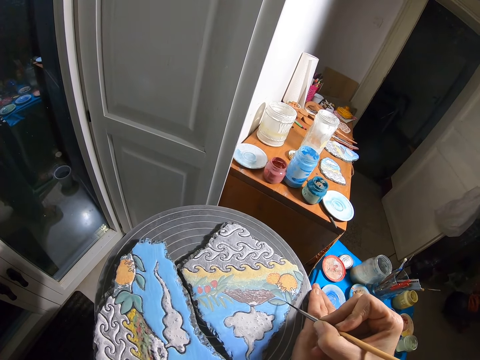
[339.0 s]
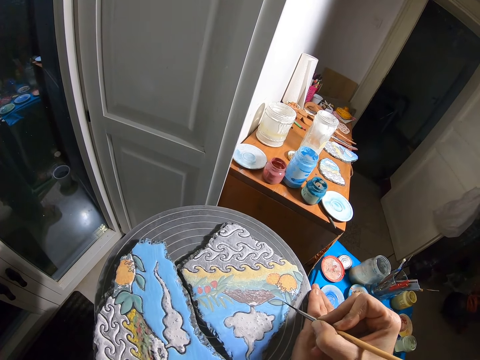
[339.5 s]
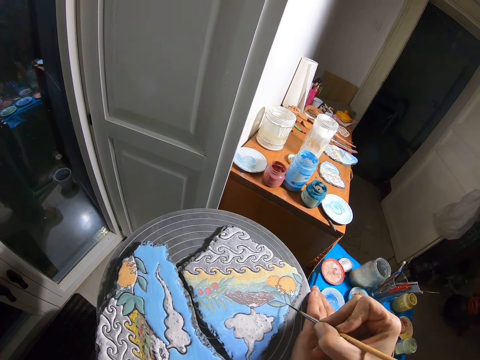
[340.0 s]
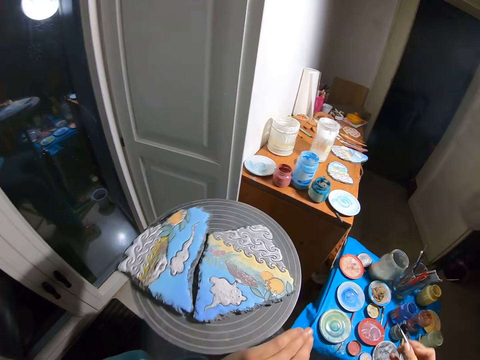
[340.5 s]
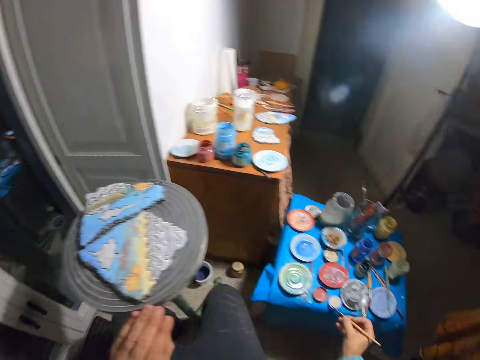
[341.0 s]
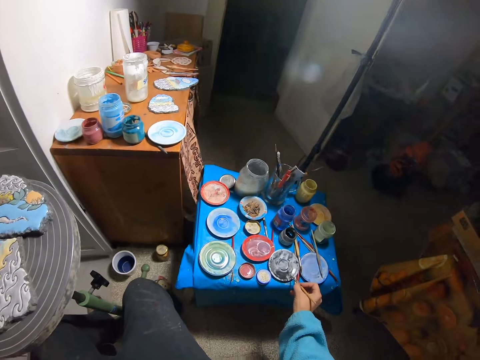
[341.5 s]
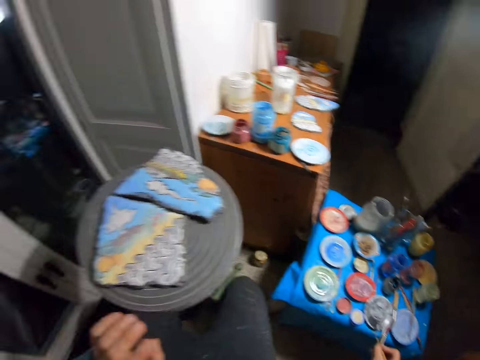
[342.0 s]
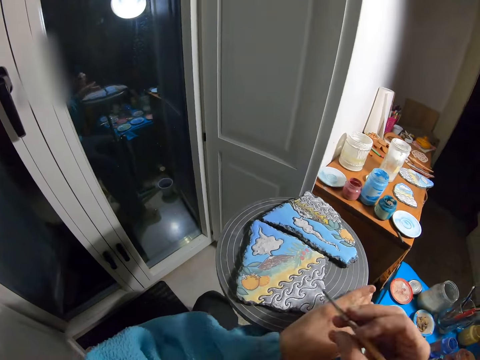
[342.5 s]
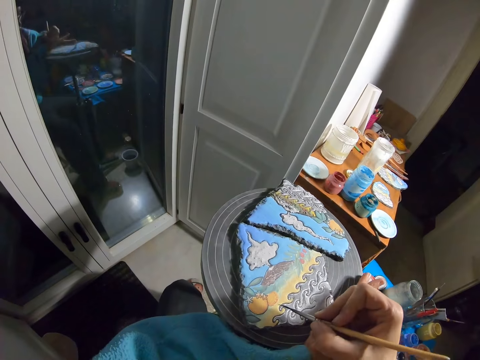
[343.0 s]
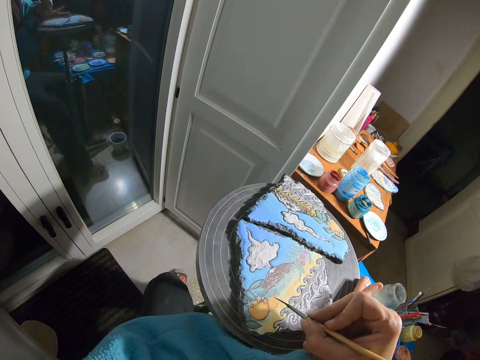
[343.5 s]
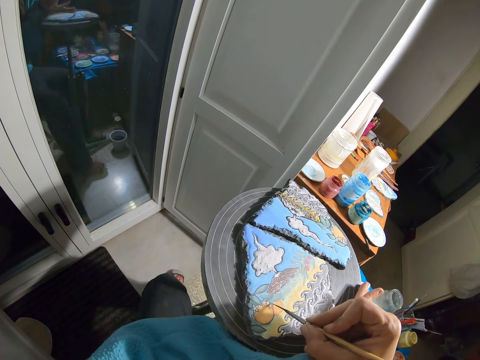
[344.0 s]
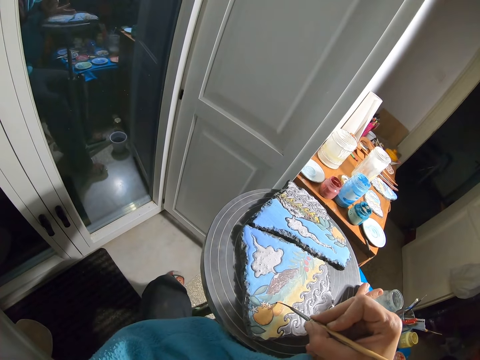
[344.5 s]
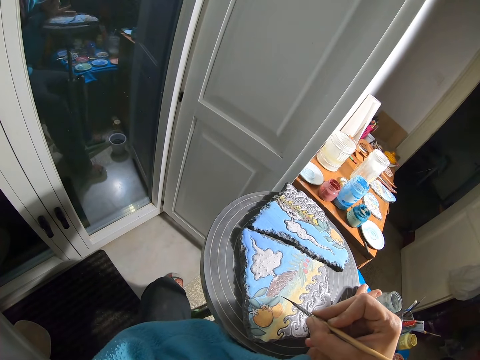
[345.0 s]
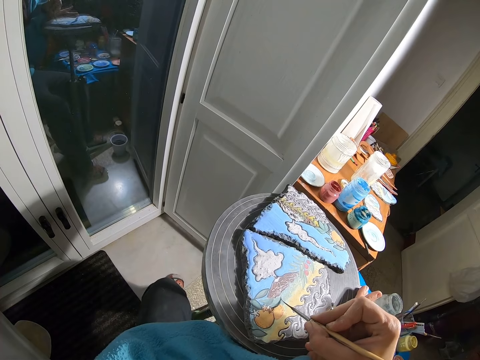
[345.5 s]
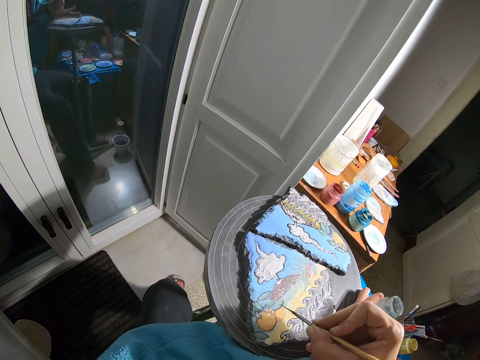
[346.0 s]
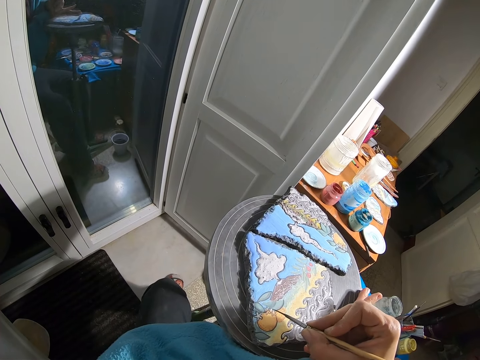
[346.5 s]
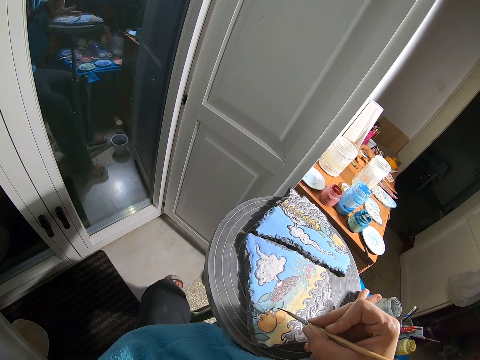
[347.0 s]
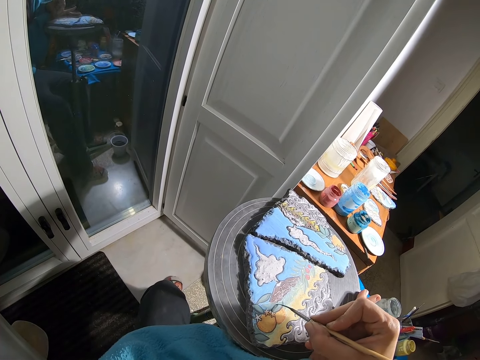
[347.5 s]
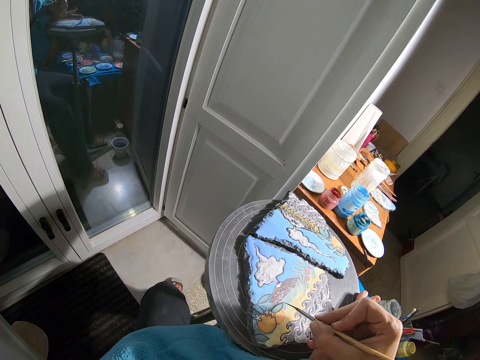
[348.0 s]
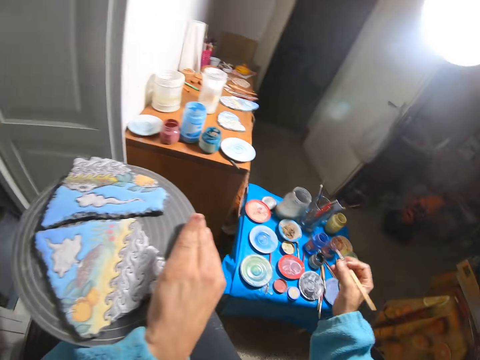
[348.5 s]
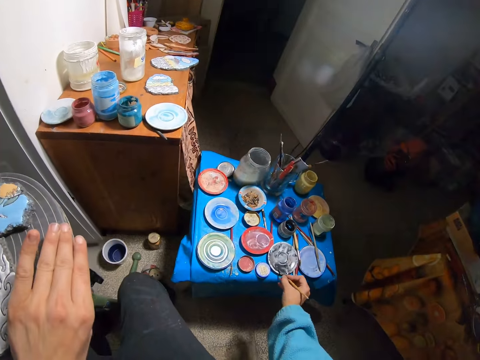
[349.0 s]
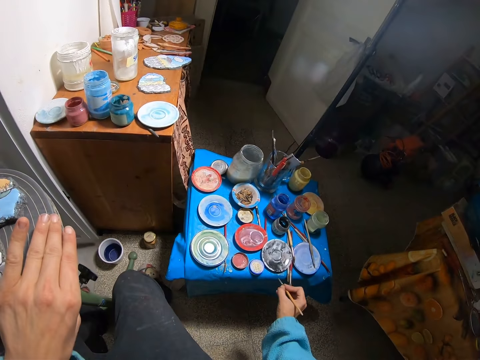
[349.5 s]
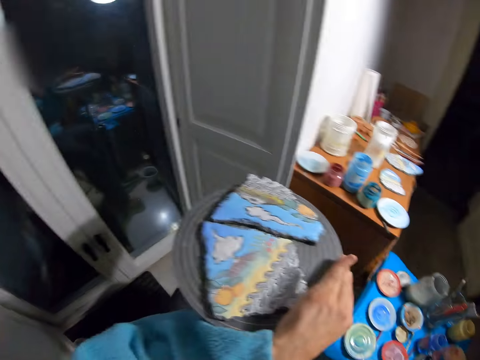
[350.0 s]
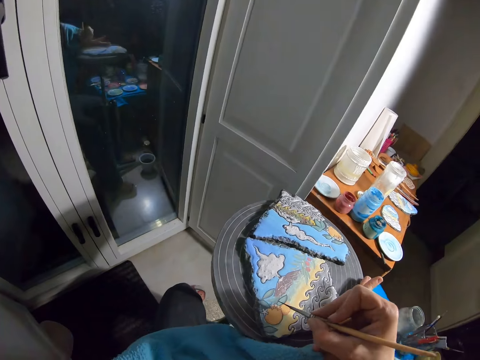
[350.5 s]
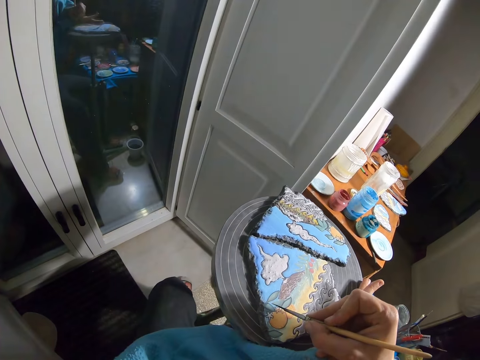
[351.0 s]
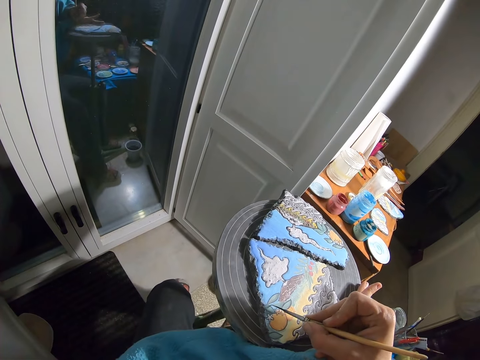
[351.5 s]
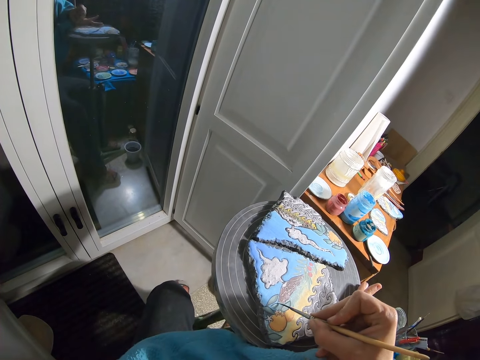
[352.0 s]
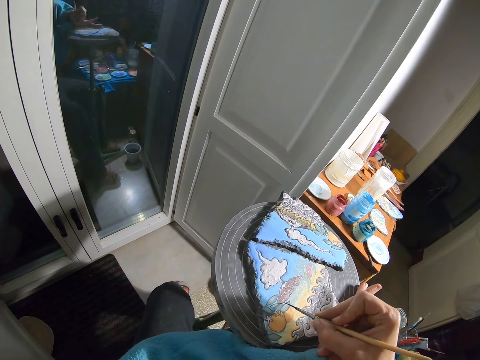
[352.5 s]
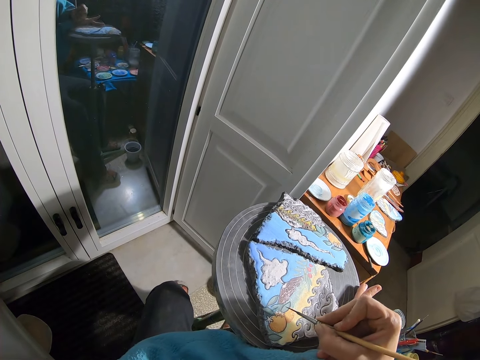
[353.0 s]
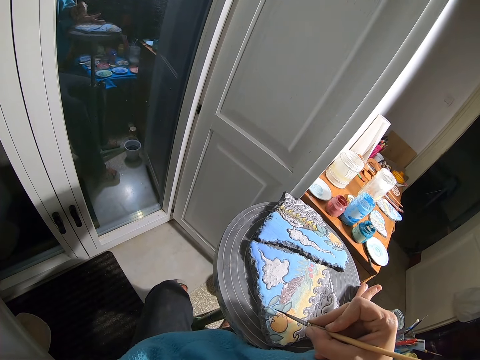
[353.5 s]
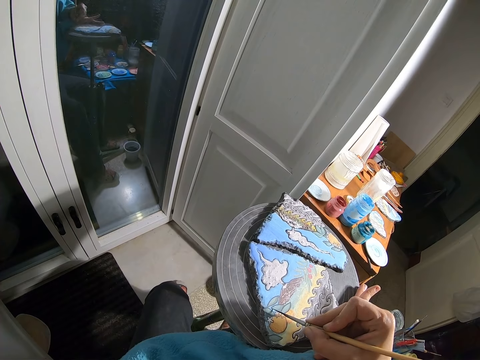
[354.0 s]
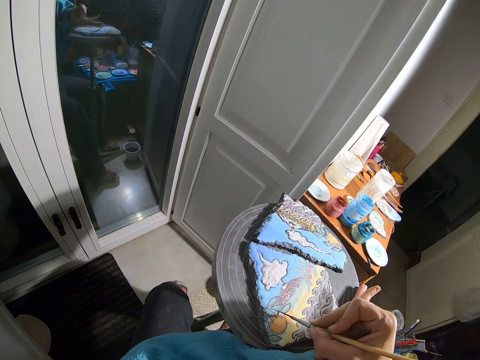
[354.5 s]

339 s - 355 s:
The camera wearer spins the spinning stand or stool with her left hand. She rubs the brush in her right hand on the paint palette. She holds the stool. She paints the rock with the brush in her right hand. She rubs the brush in her right hand on the paint palette. She paints the rock with the brush in her right hand.

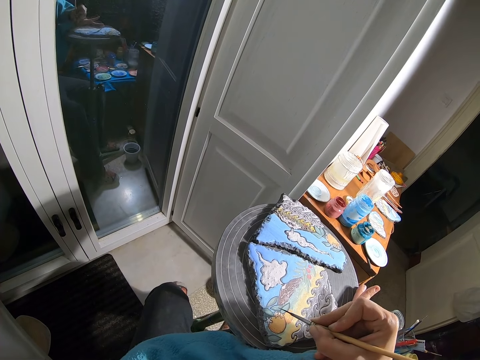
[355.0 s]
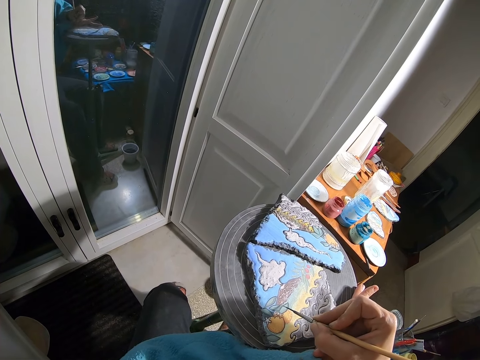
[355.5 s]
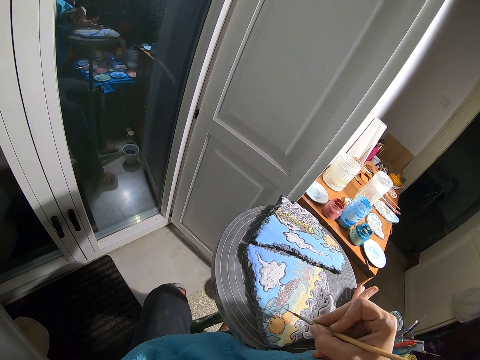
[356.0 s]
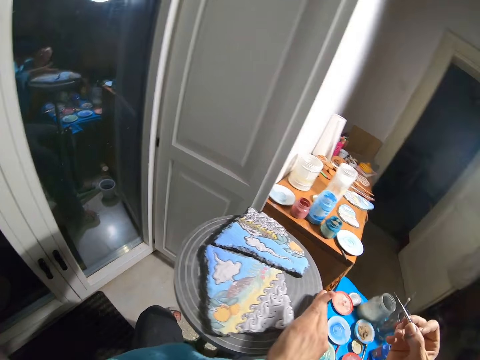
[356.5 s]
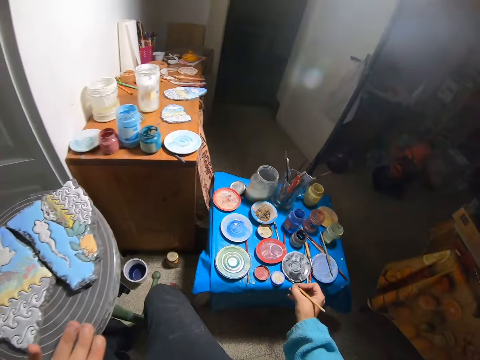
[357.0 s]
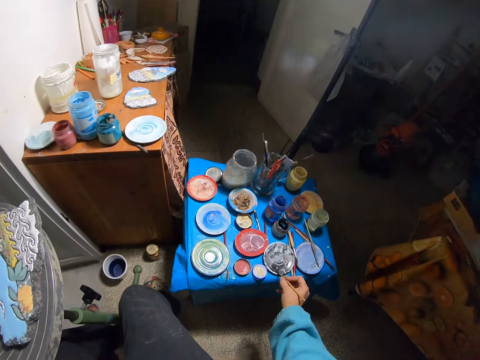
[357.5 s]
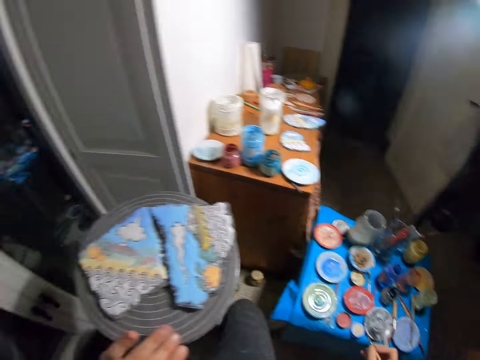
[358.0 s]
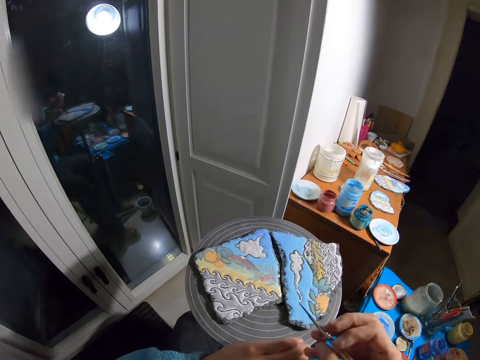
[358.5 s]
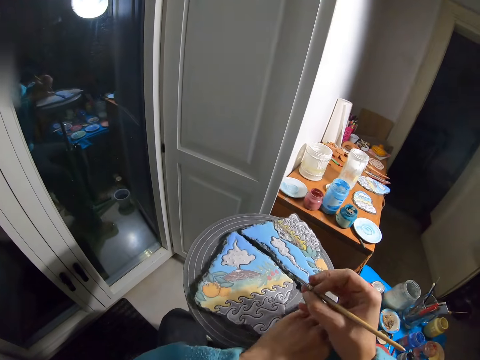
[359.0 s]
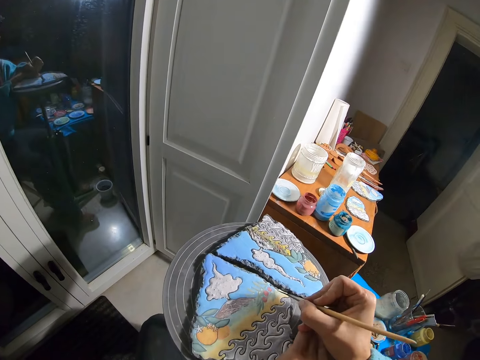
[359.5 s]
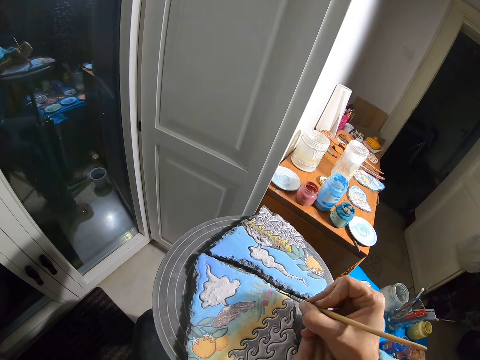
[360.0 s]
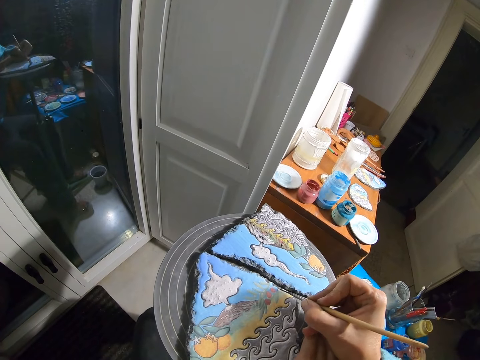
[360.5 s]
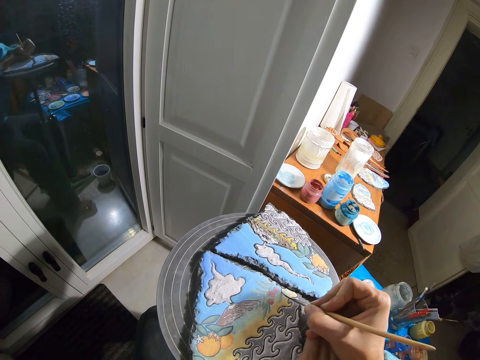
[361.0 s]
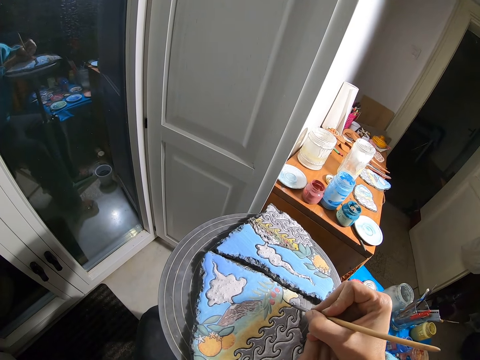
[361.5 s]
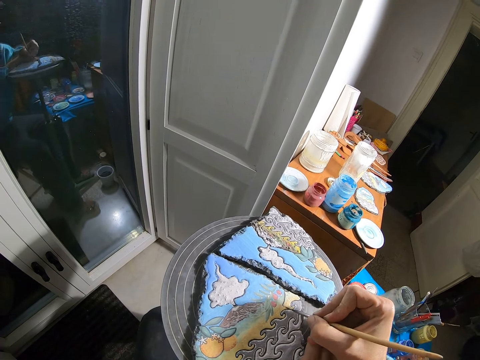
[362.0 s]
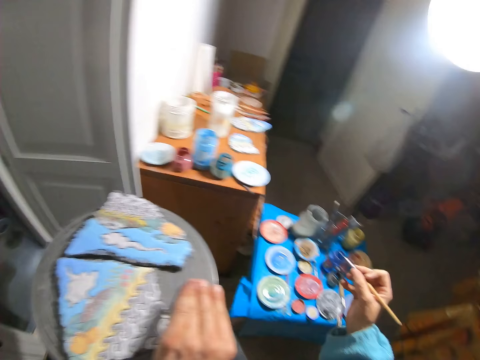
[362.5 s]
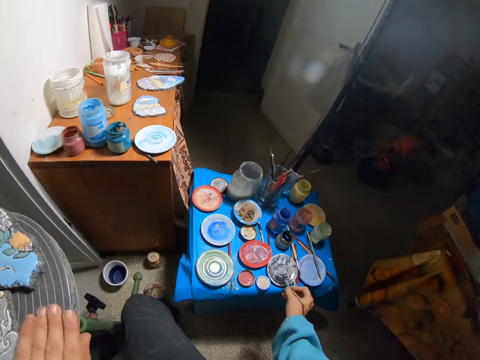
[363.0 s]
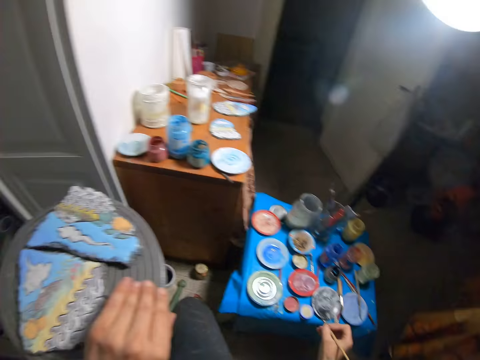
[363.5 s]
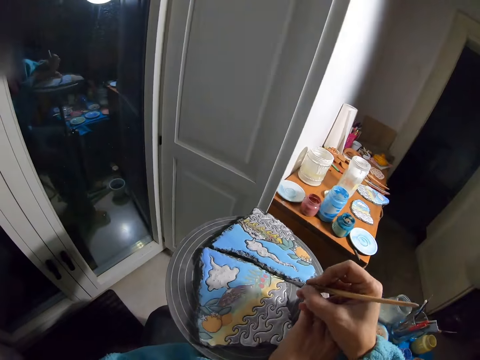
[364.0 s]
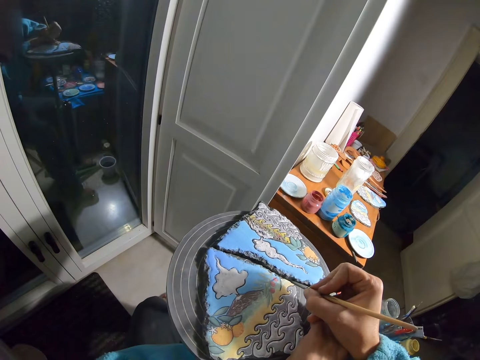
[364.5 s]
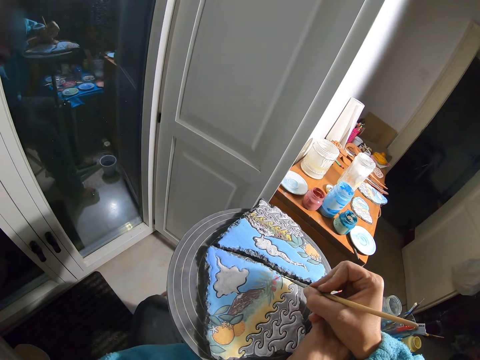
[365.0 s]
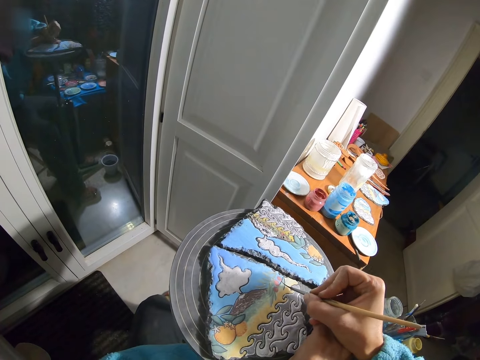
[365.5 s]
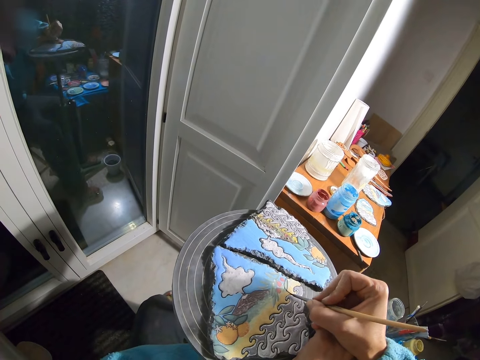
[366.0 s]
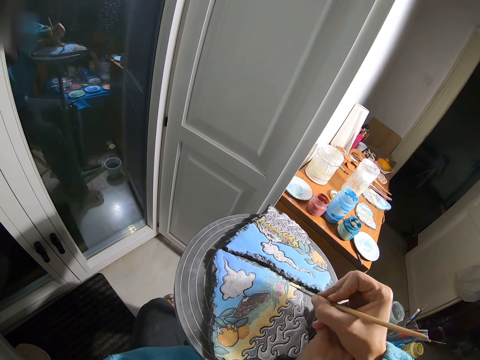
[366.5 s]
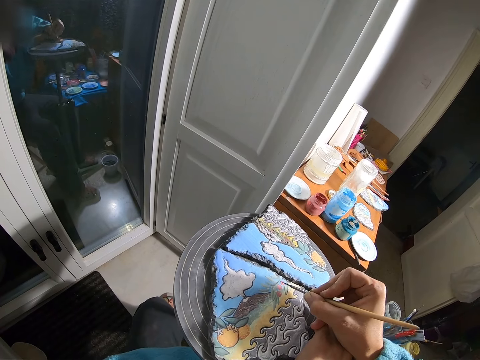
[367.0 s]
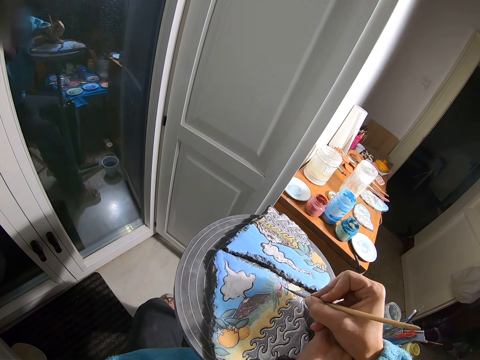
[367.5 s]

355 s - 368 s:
The camera wearer turns the stool. She rubs the brush in her right hand on the paint palette. She spins the spinning stand with her left hand. She paints the rock with the brush in her right hand. She rubs the brush in her right hand on the paint palette. She paints the rock with the brush in her right hand.
